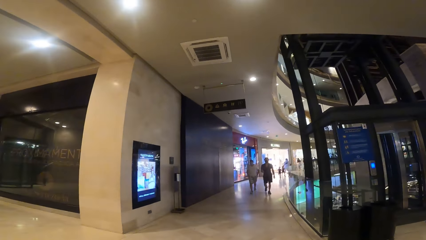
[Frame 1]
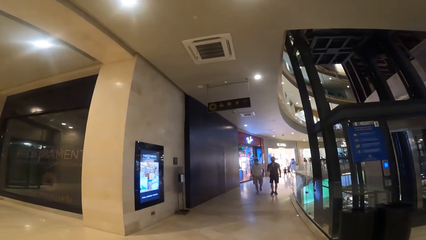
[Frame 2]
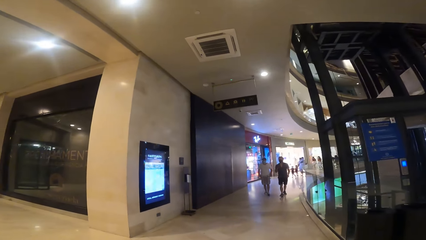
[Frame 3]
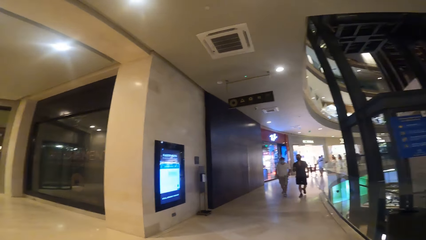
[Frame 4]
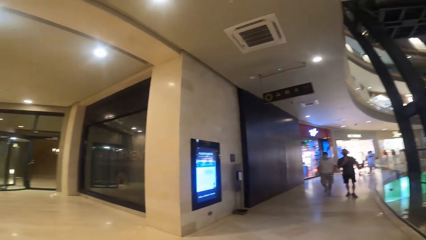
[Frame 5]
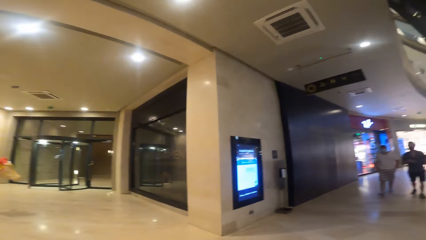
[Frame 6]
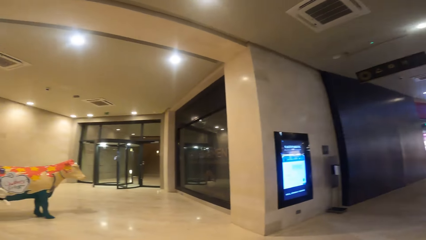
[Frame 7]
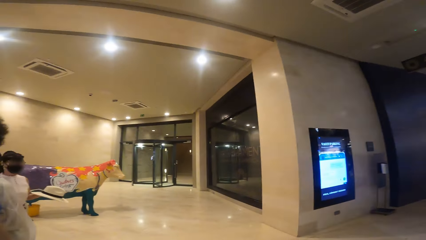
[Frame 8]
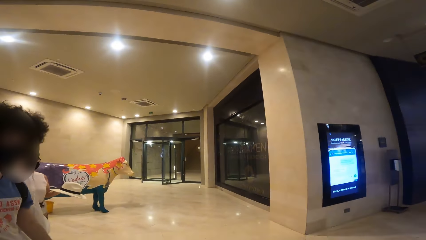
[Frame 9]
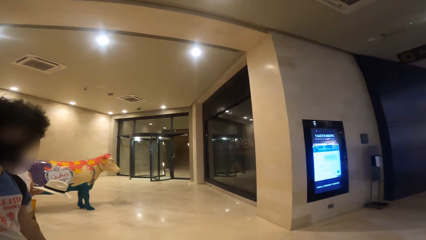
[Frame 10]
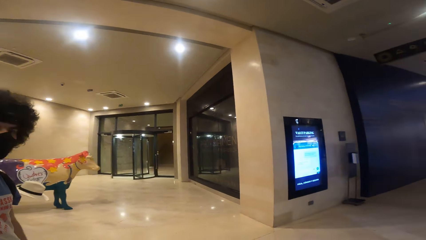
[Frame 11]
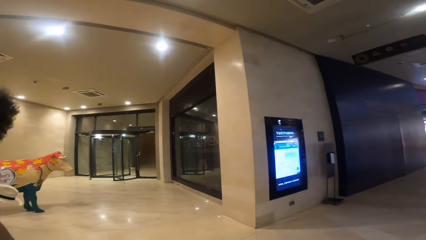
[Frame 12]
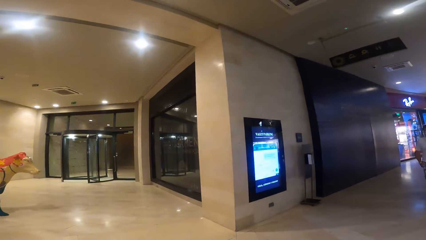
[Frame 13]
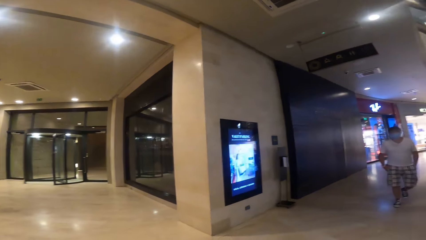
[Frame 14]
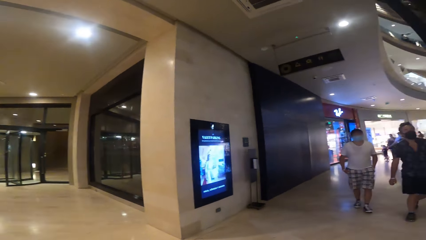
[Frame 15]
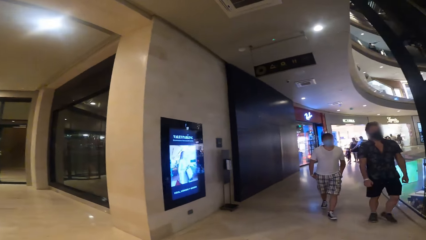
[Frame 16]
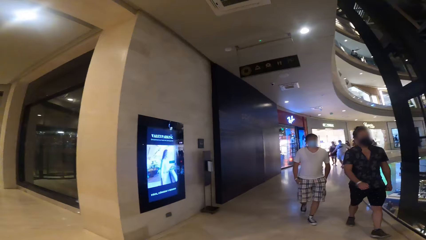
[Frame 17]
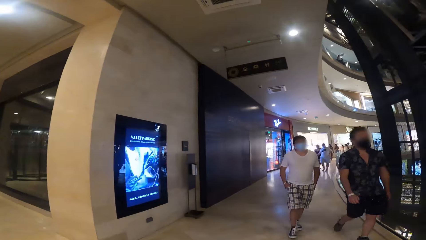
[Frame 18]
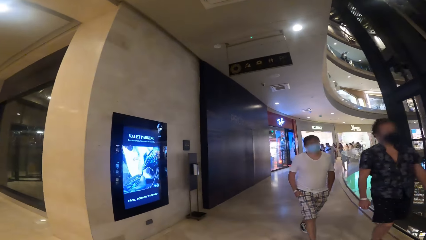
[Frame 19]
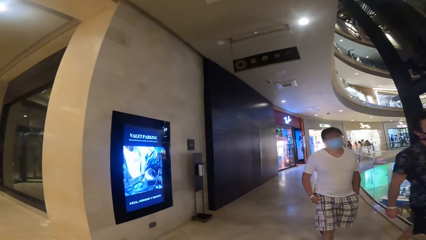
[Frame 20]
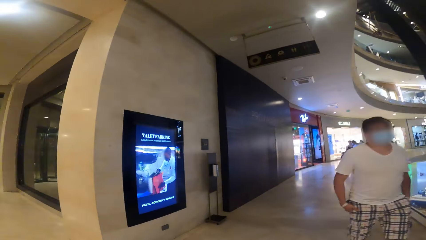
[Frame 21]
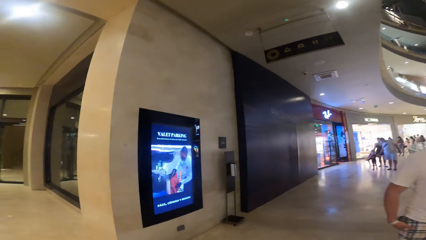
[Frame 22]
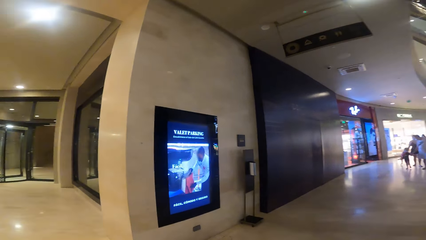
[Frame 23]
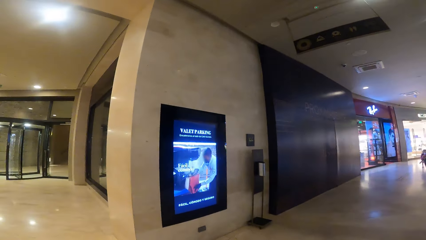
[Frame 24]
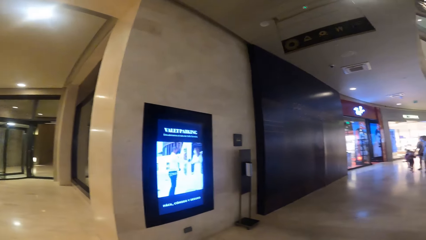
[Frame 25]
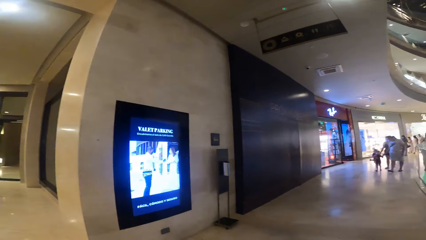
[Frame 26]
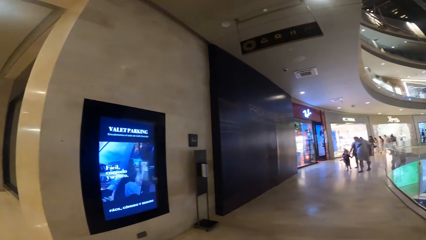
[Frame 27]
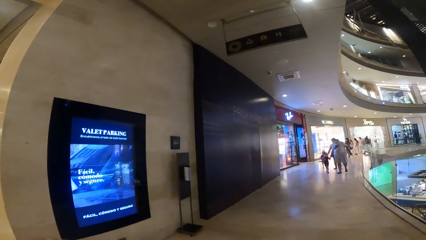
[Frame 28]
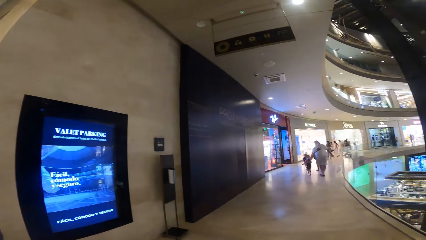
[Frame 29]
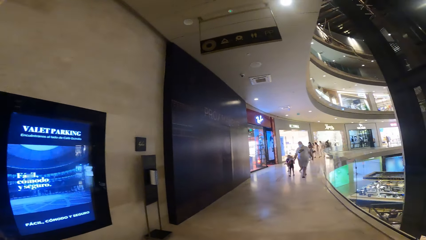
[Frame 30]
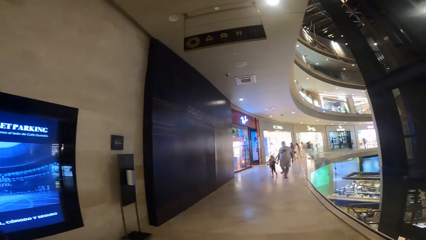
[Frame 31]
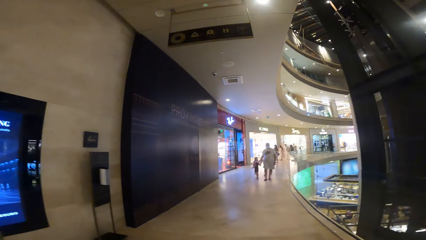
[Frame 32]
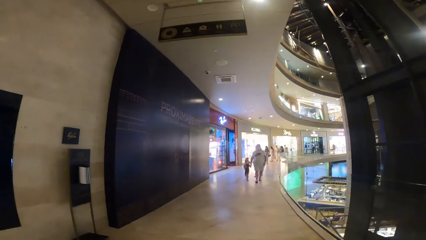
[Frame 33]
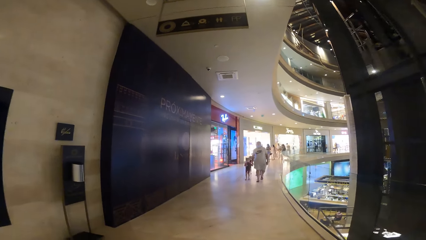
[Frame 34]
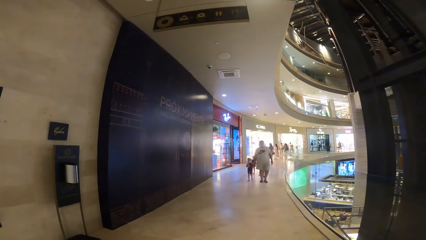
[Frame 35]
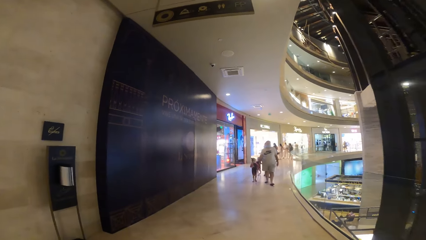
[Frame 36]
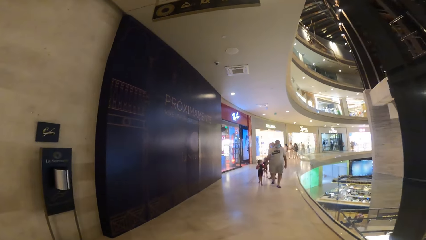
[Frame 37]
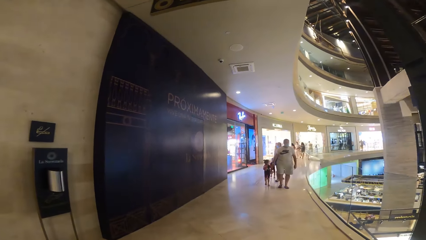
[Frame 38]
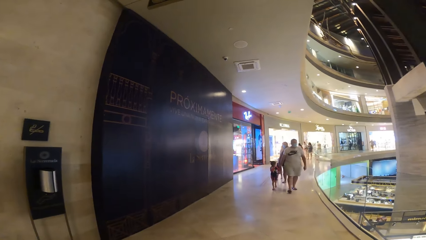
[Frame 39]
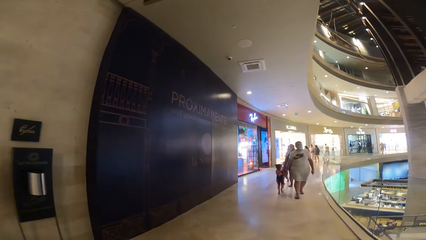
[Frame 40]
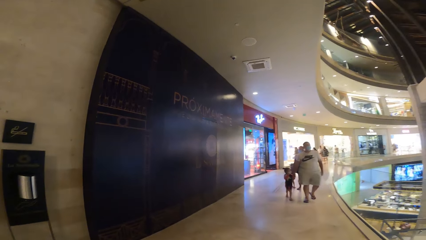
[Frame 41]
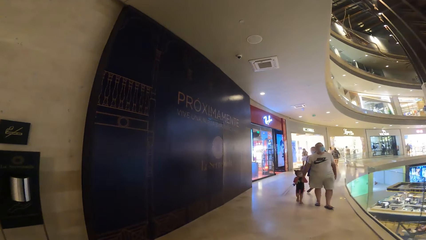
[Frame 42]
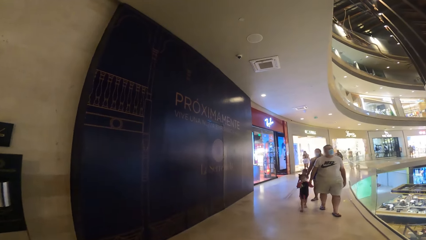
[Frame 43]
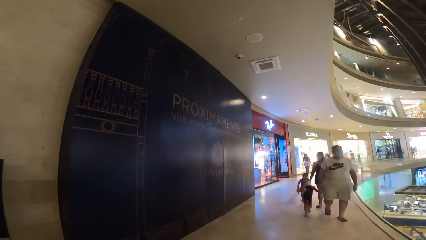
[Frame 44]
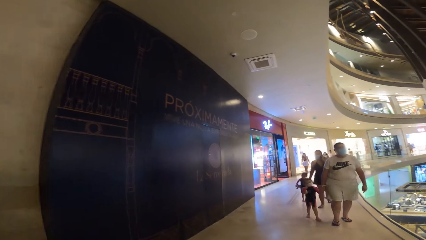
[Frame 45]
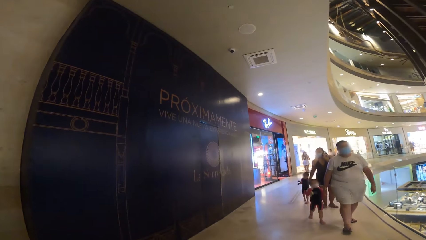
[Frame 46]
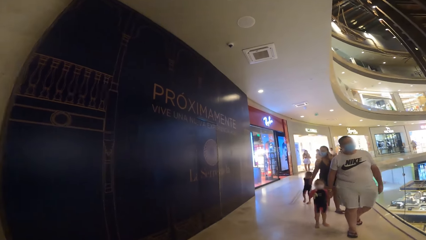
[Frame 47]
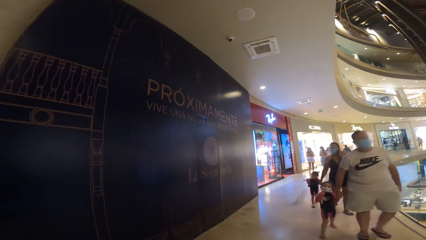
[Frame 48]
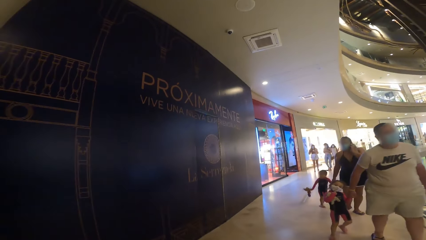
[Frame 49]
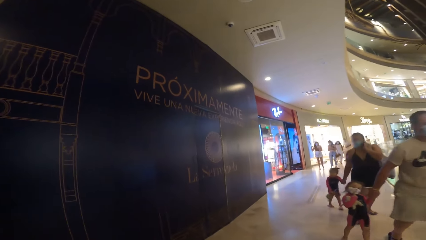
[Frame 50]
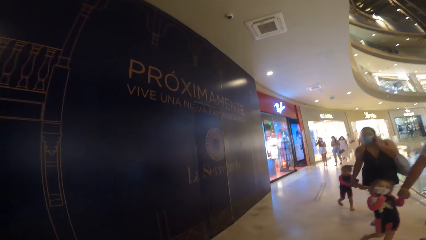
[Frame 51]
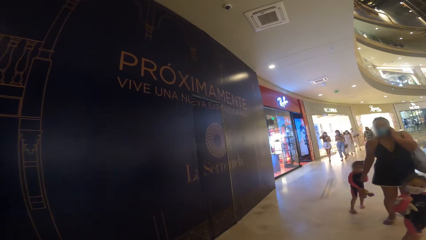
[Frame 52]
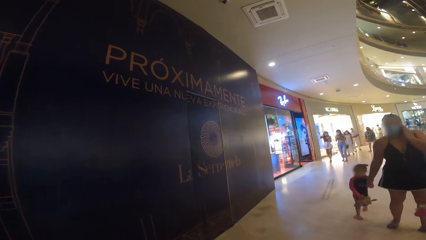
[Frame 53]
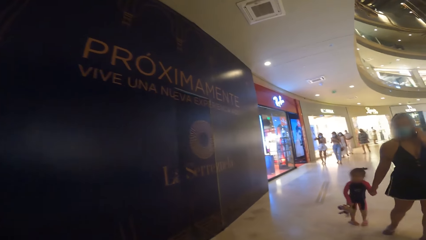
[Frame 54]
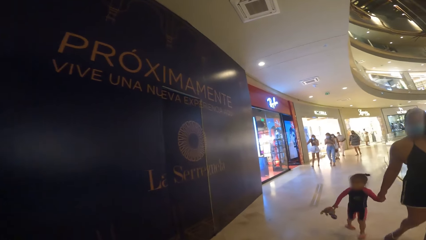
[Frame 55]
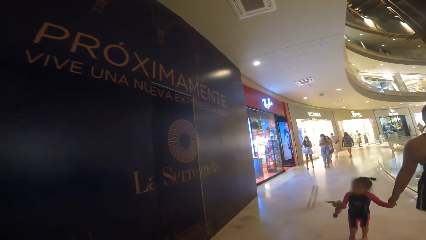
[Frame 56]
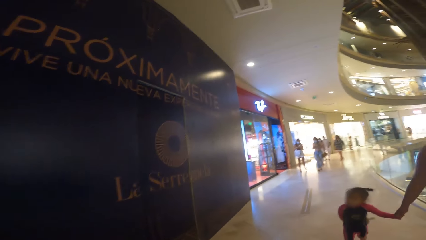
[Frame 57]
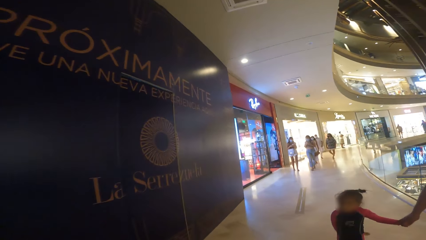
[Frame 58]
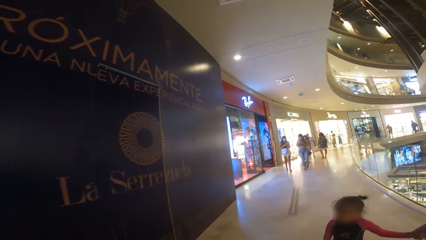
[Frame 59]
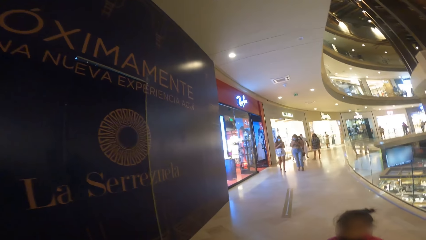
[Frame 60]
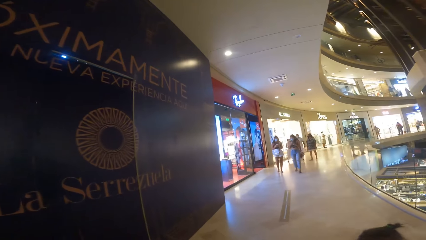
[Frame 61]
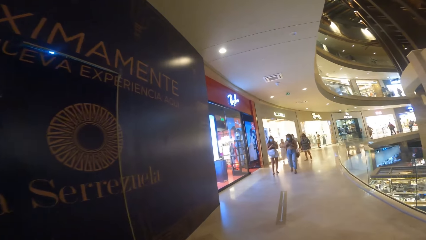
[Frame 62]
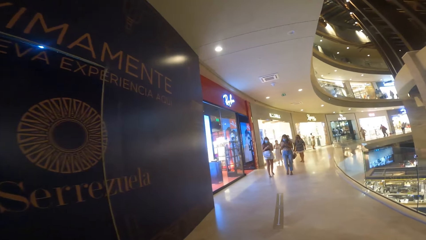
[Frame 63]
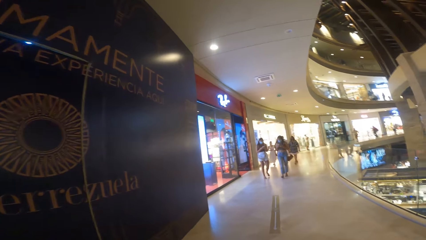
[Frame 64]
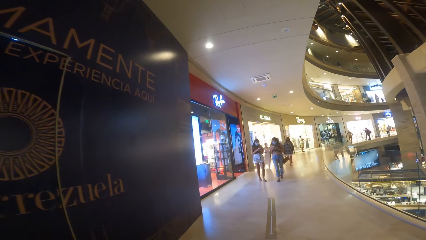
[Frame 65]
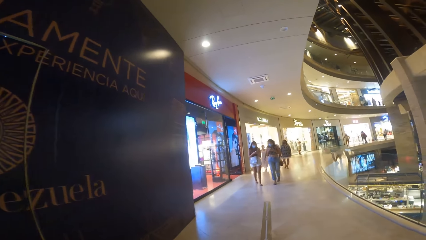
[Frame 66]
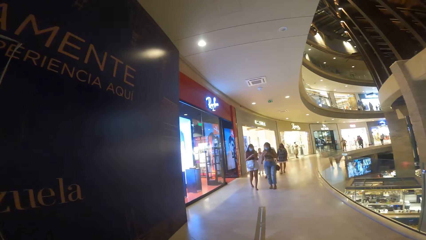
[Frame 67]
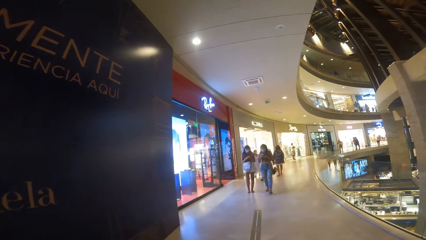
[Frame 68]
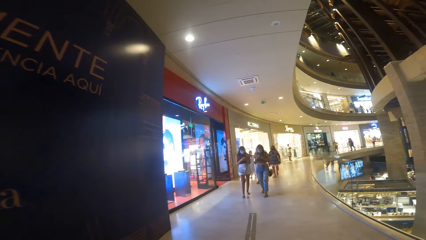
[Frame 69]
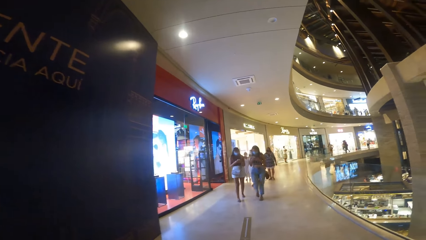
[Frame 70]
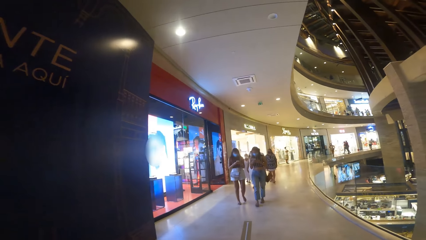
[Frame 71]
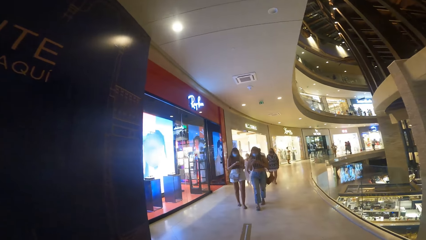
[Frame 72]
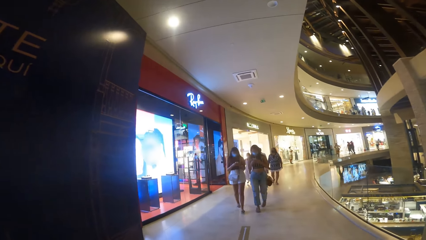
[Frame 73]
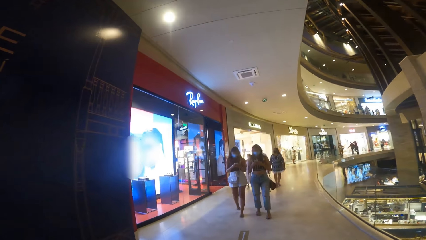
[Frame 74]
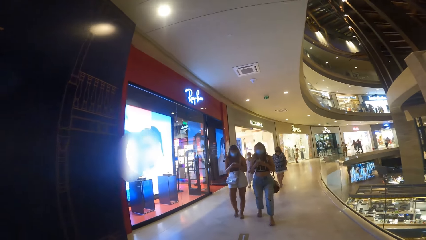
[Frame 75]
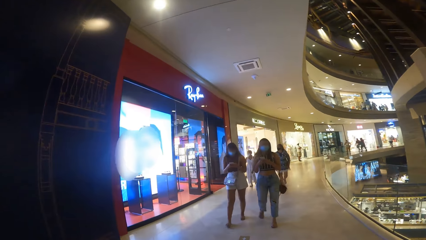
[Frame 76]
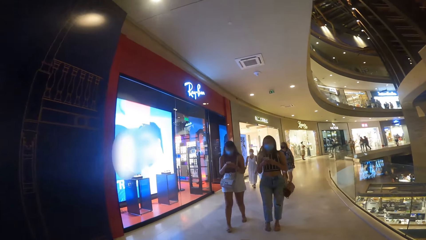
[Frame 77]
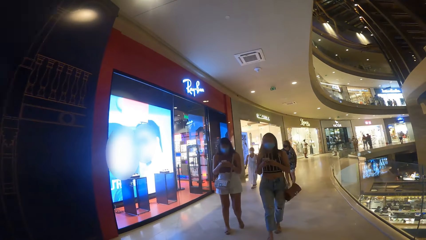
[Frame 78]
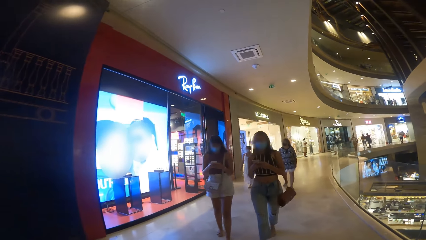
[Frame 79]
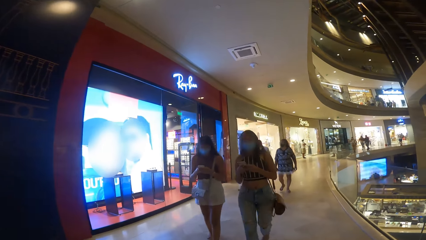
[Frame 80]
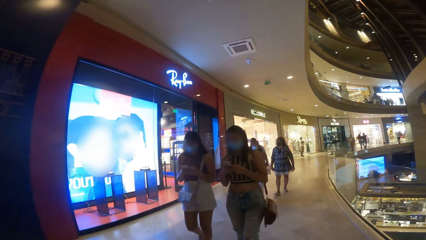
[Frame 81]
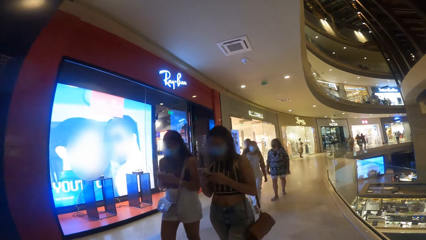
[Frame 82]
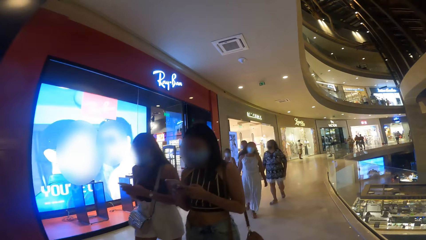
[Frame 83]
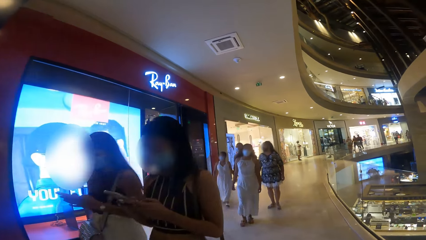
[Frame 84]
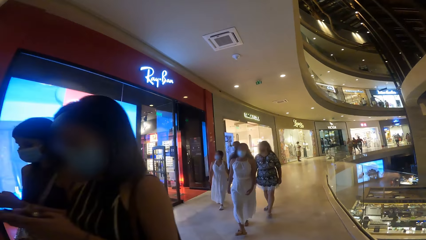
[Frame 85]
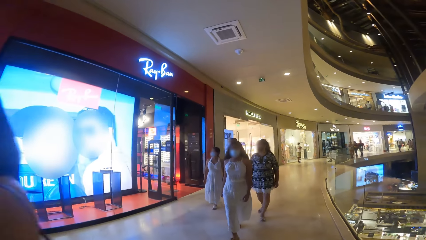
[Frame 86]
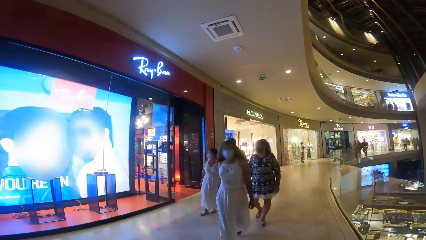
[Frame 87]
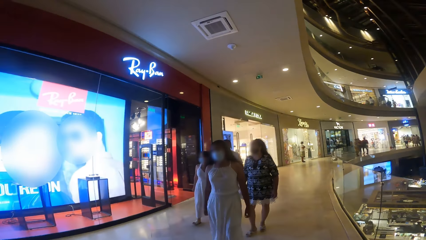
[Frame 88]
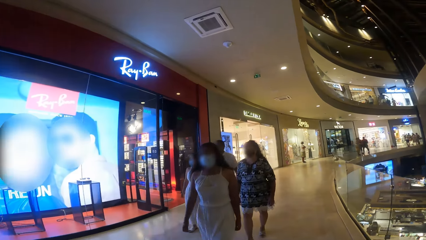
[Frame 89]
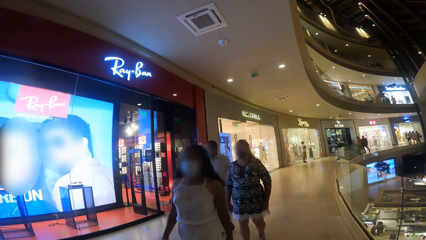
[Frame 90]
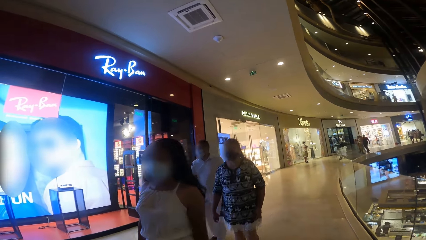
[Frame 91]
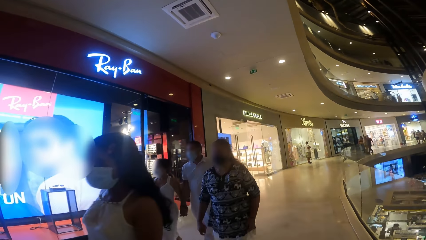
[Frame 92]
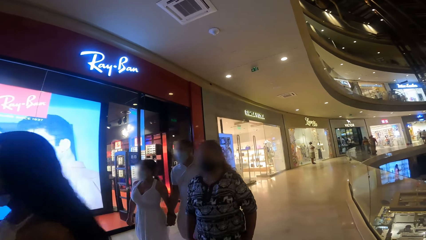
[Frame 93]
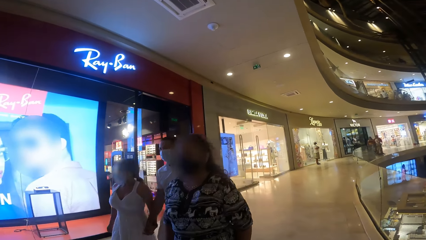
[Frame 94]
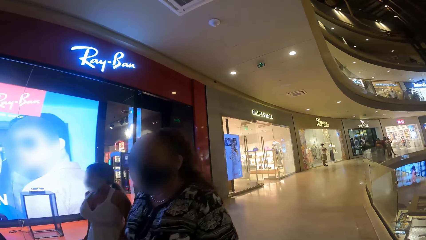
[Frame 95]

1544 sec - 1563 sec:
The camera wearer walks around. They look around. They walk around. A man walks past the camera wearer. Another man walks past the camera wearer. Another man and a boy walk past the camera wearer. A woman and a girl walk past the camera wearer. A group of people walk past the camera wearer.
